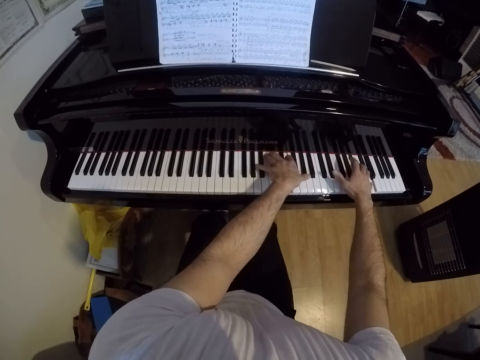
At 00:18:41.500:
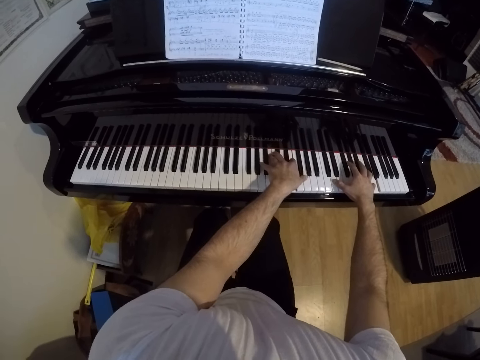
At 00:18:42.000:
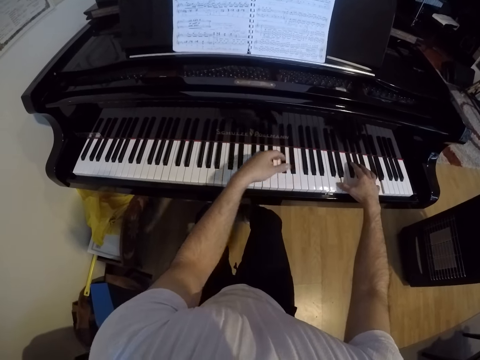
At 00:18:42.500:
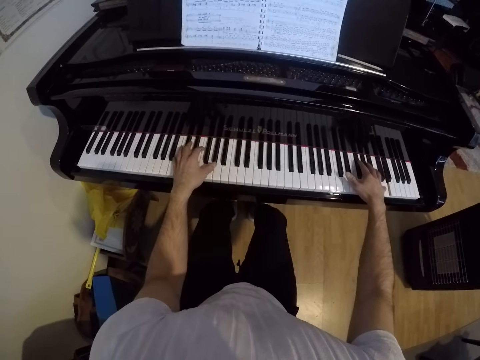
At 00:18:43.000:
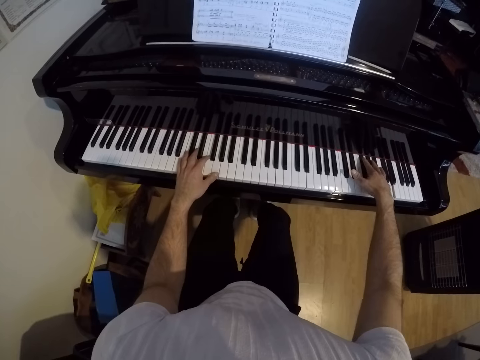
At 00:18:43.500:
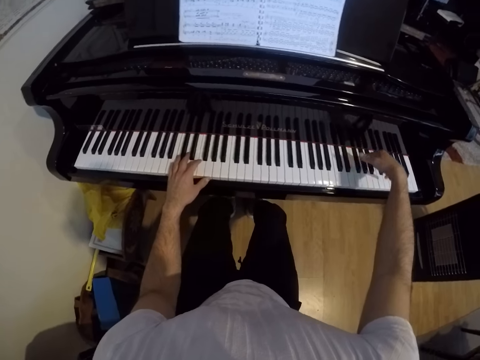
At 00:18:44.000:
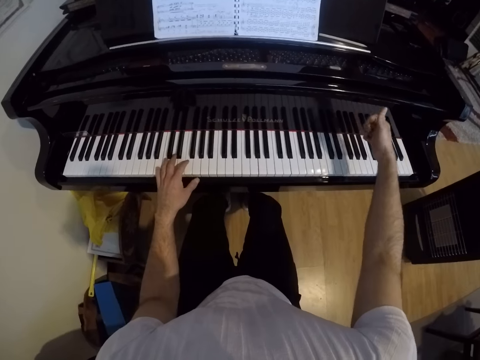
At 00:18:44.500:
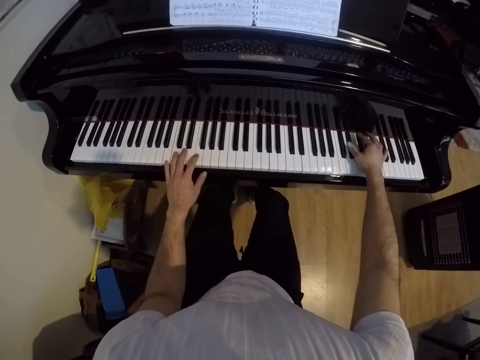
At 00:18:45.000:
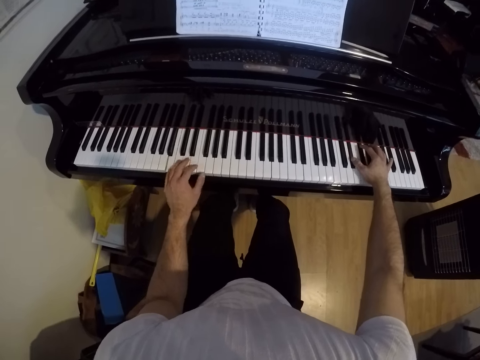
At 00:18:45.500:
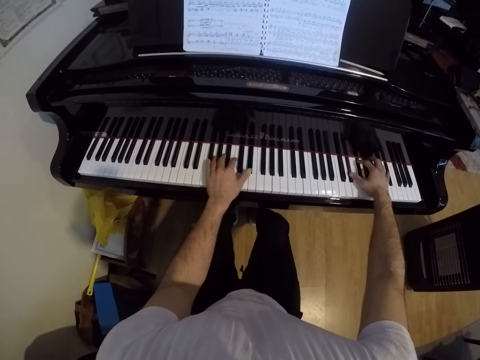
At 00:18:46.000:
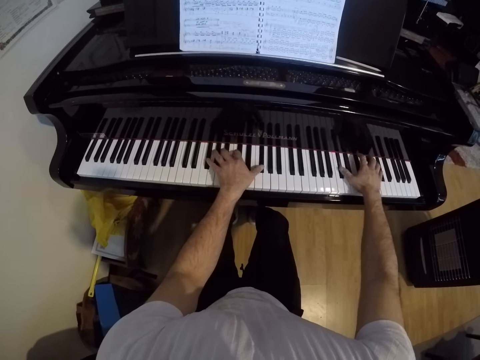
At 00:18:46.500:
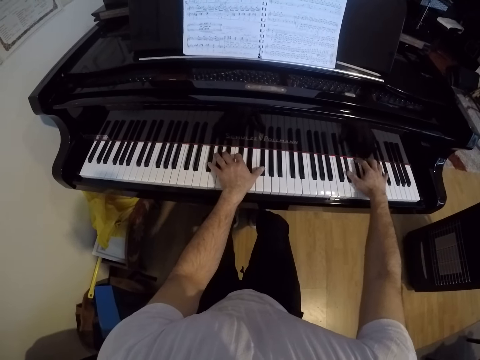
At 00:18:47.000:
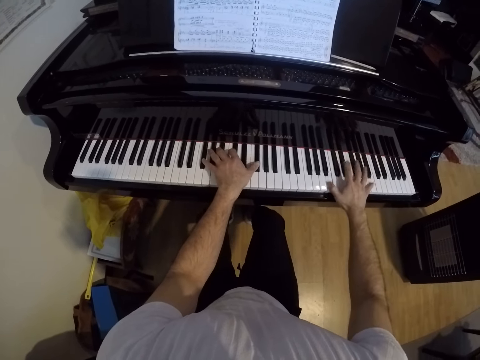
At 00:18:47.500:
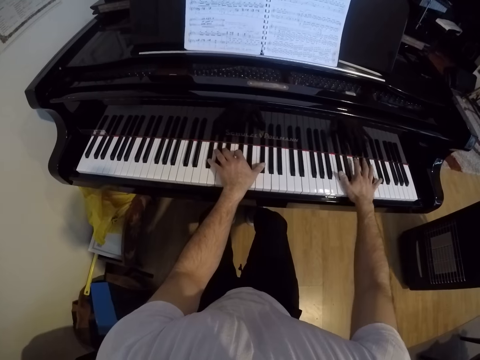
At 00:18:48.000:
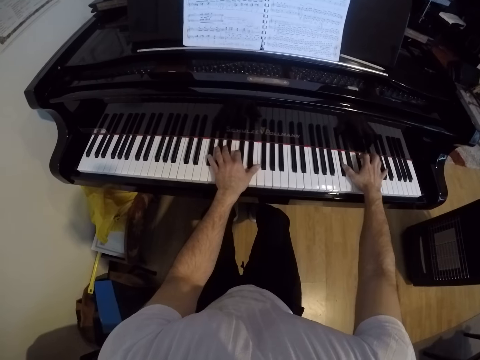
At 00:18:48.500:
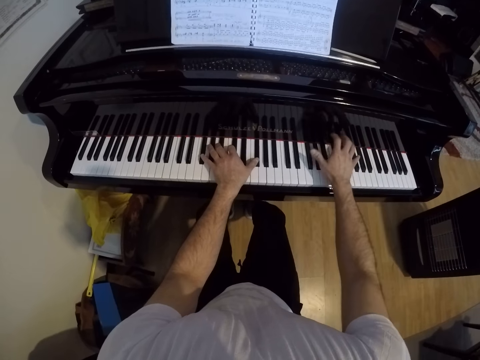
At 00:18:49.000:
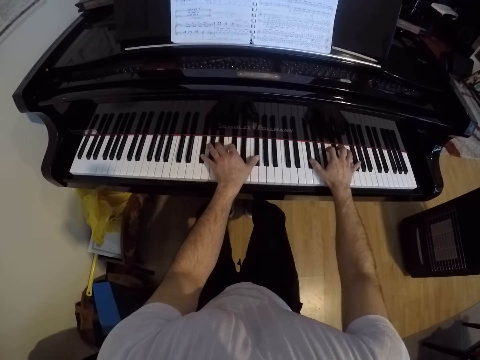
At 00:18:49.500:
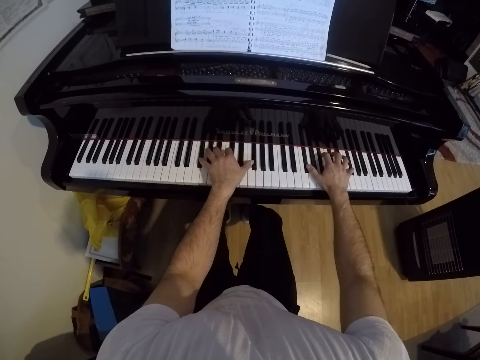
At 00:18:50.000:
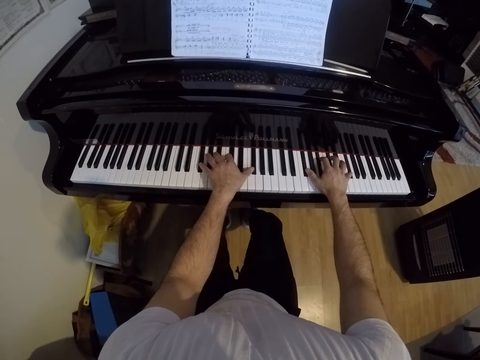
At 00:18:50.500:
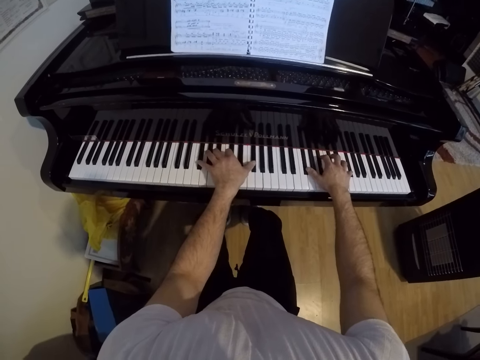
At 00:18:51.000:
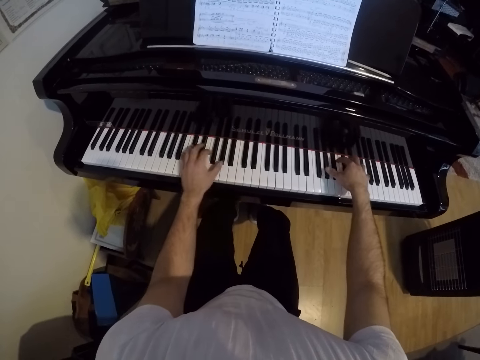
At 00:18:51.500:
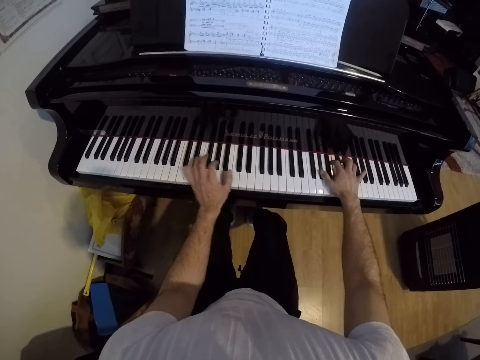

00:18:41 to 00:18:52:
The camera wearer raises a hand. They play the piano.

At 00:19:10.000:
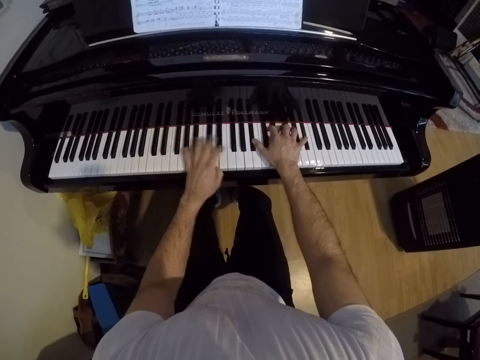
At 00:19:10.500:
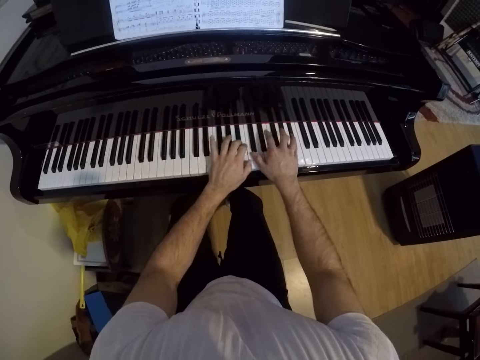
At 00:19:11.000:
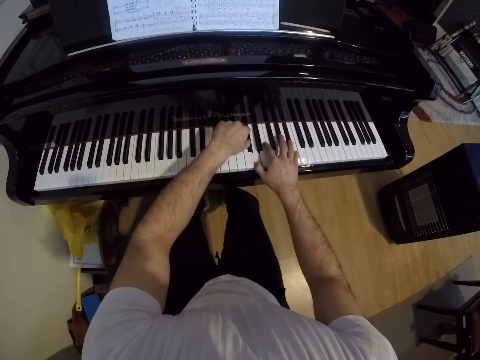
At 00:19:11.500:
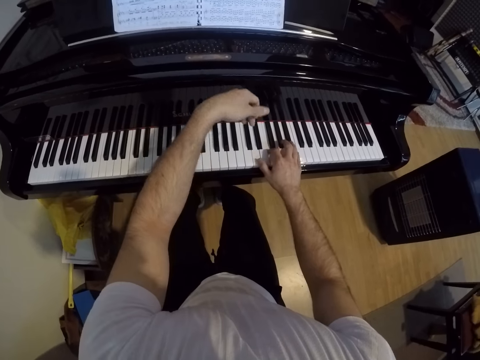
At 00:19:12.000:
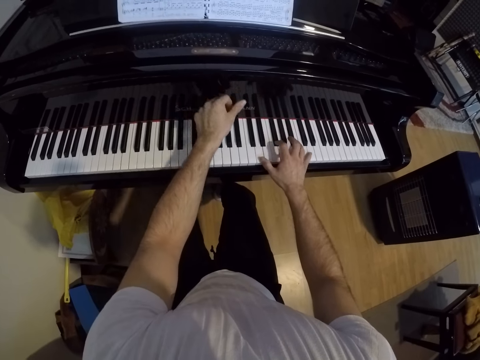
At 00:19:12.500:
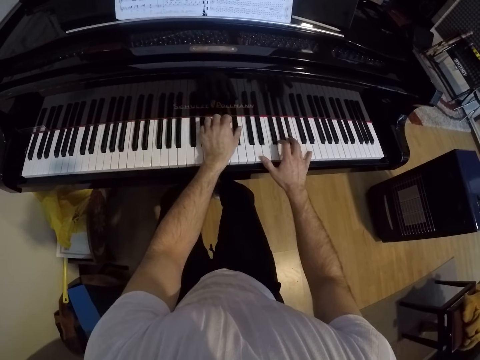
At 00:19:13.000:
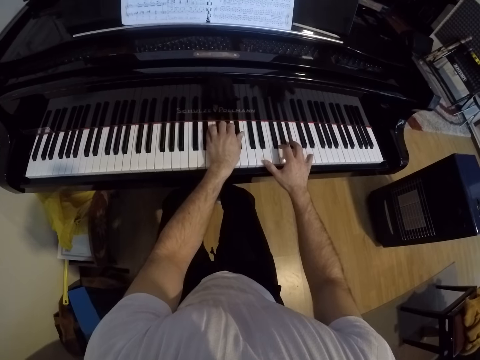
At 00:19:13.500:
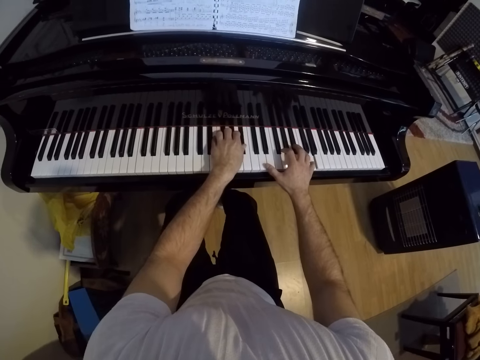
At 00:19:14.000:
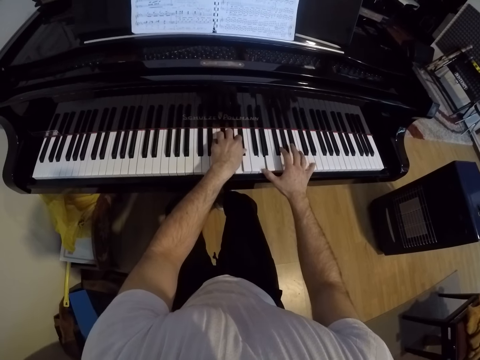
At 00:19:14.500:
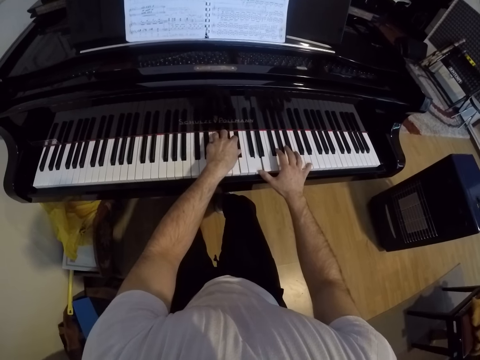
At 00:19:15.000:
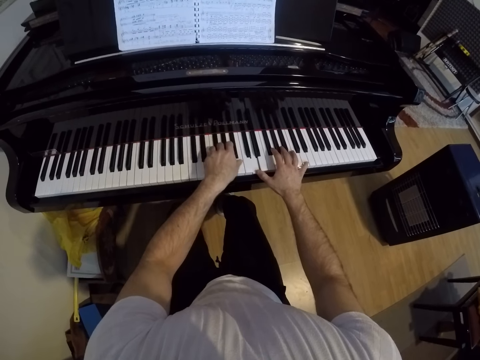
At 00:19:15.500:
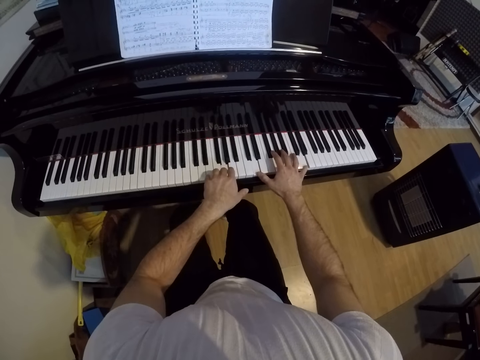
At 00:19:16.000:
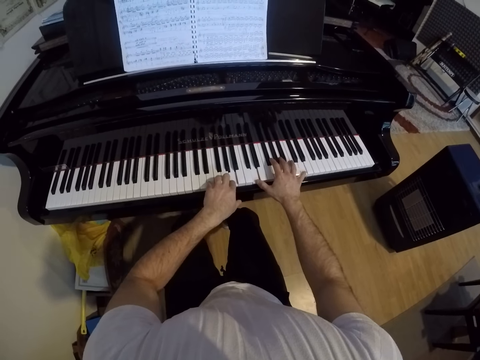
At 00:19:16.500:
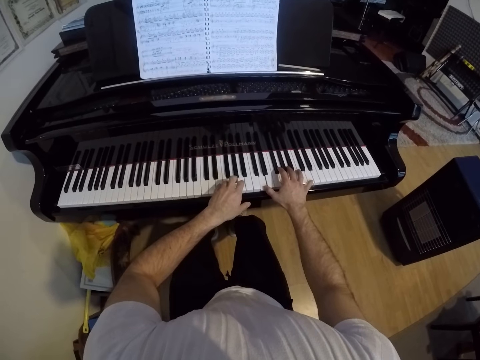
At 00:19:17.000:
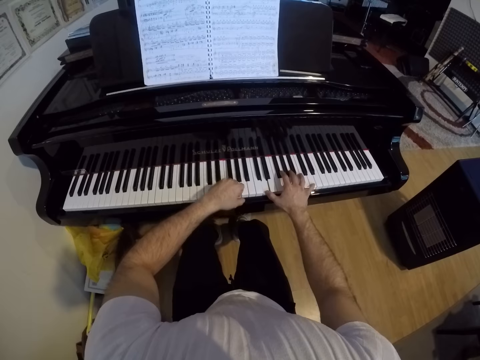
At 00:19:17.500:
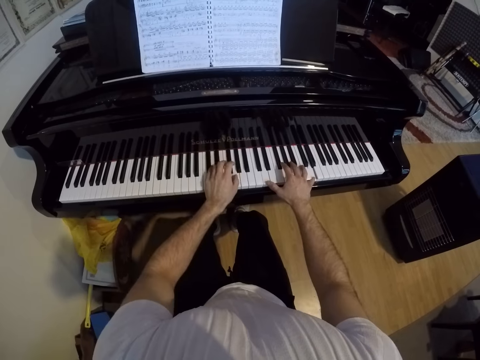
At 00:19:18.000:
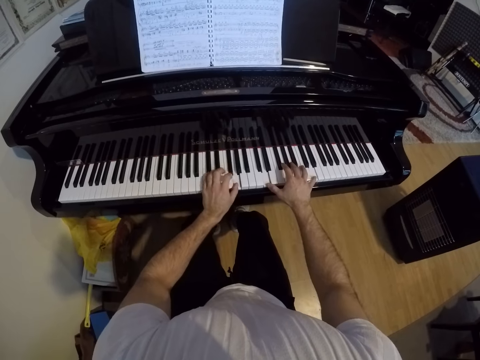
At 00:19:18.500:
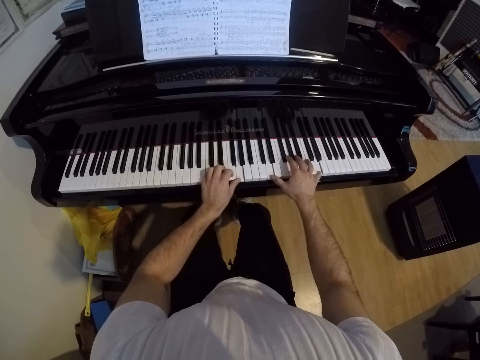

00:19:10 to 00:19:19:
The camera wearer raises a hand. They play the piano.

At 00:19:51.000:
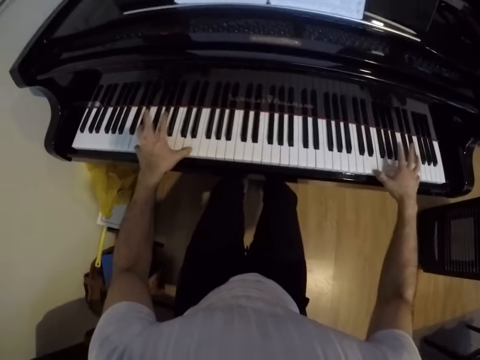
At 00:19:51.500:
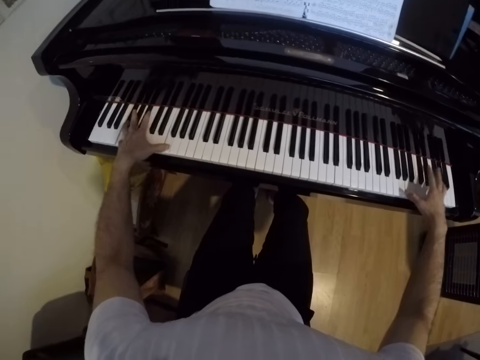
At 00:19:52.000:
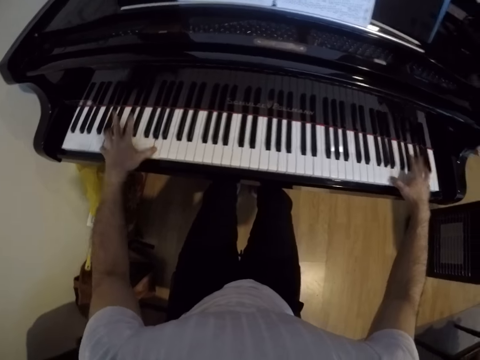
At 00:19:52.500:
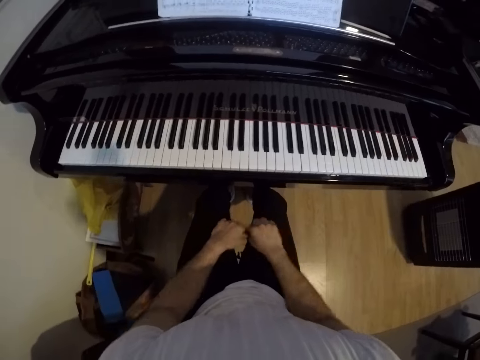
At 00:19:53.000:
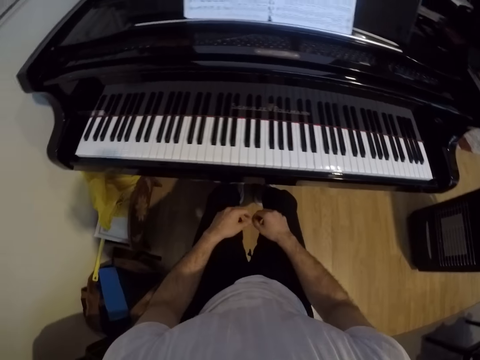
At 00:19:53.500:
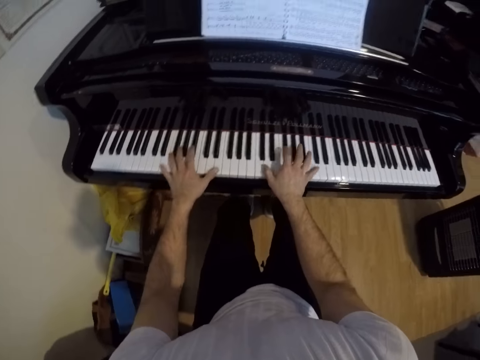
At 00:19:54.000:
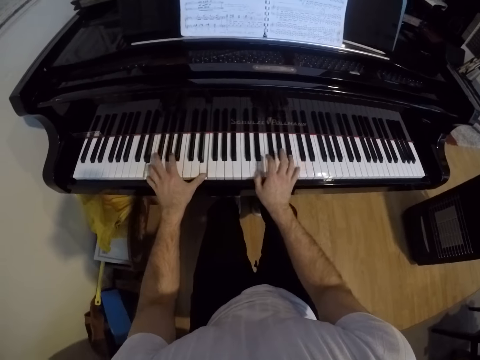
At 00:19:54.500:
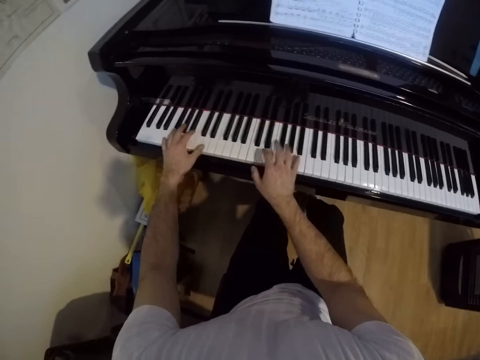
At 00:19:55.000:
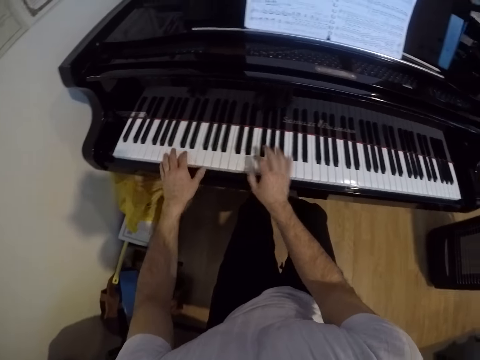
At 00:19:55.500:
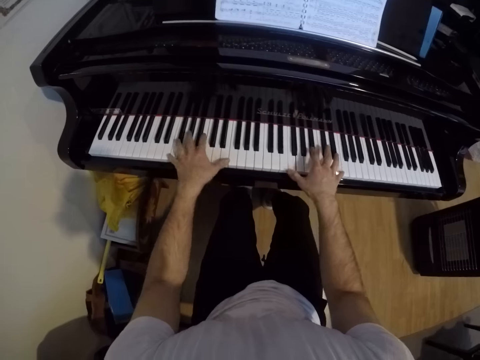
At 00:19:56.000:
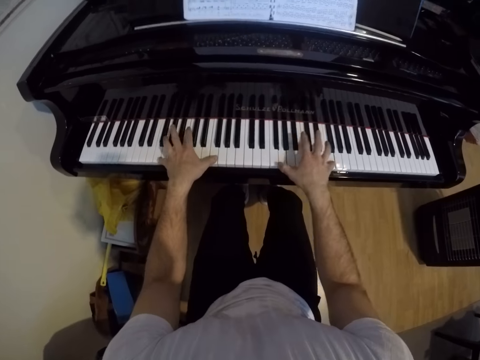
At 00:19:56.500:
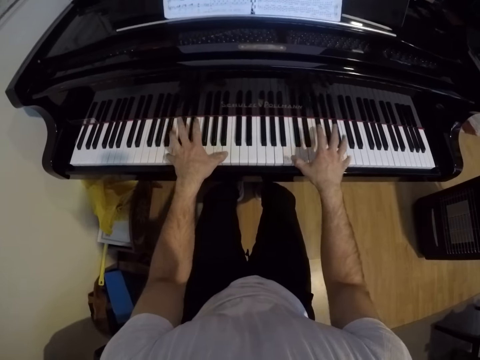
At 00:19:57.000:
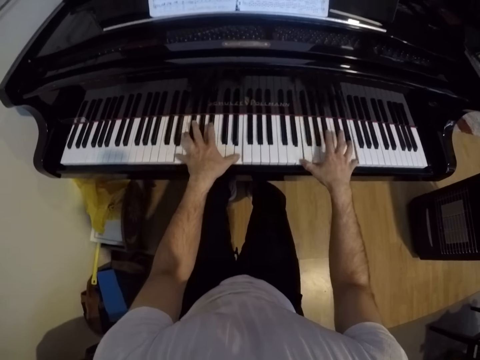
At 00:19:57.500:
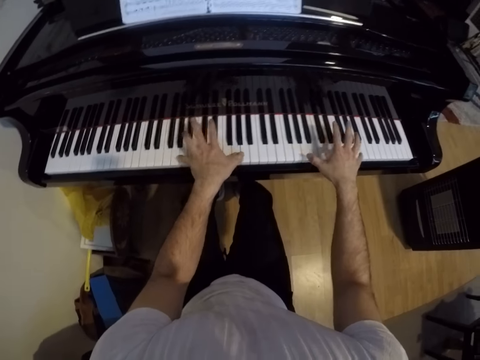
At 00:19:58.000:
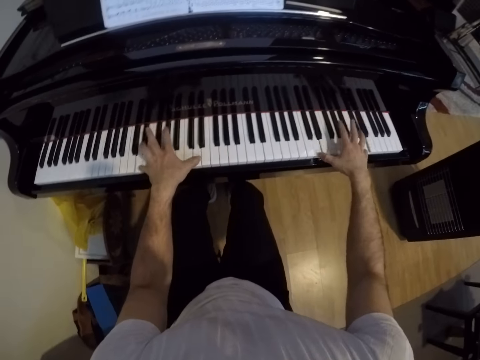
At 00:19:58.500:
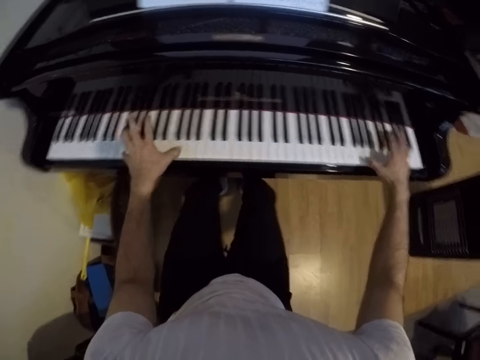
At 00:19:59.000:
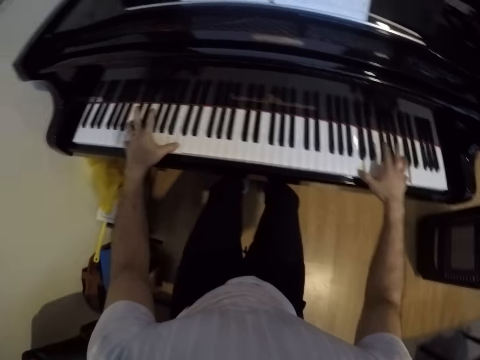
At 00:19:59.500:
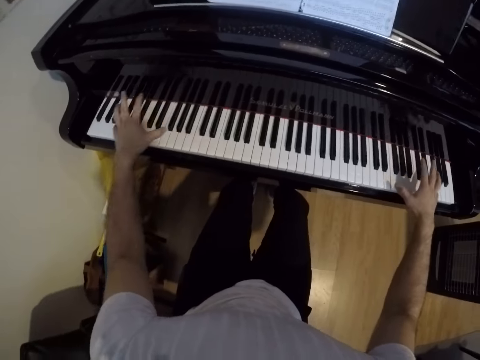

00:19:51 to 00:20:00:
The camera wearer removes their hands from the keys and places their hands on their lap. They play the piano with both hands.
